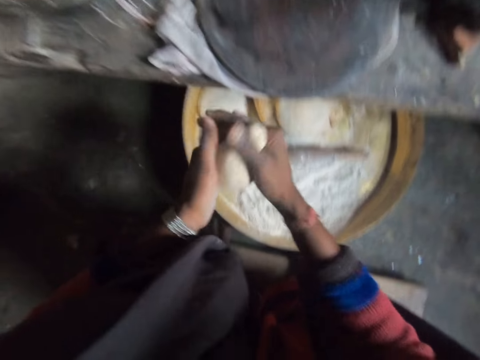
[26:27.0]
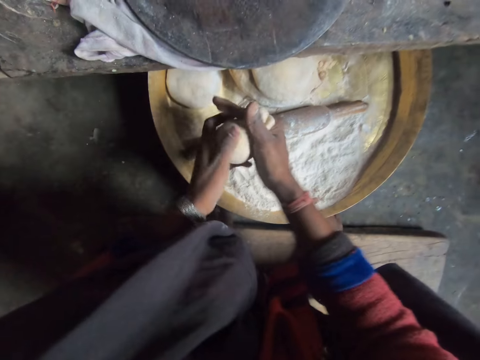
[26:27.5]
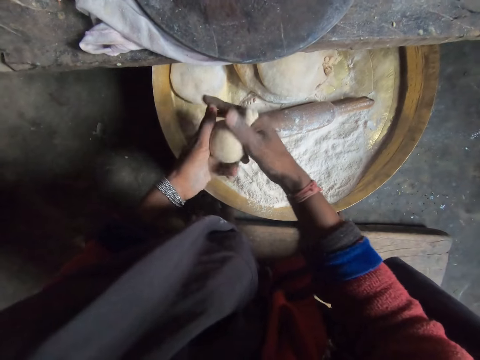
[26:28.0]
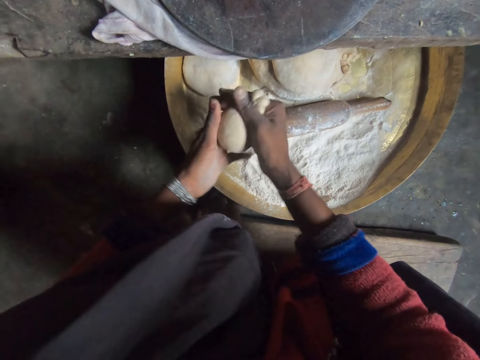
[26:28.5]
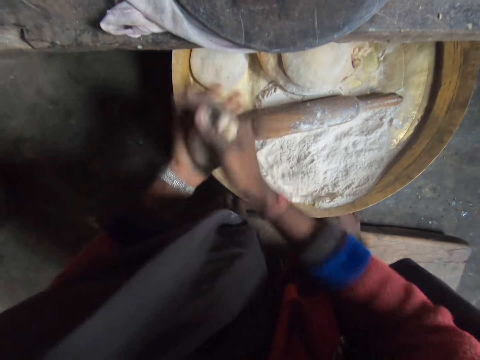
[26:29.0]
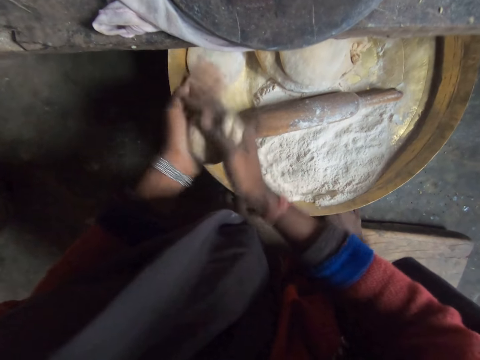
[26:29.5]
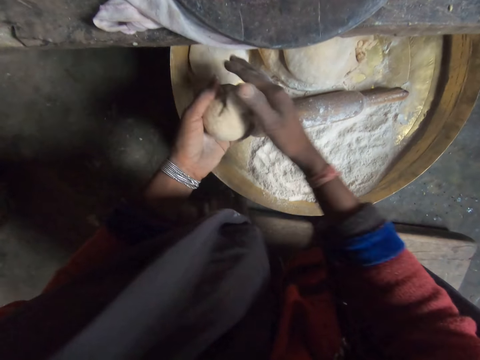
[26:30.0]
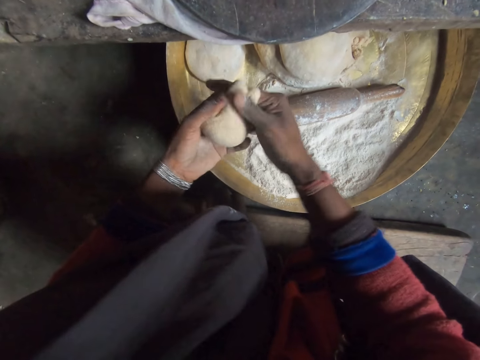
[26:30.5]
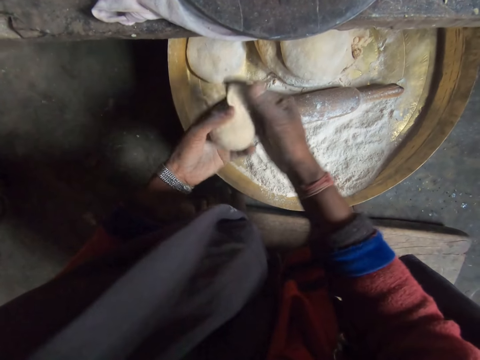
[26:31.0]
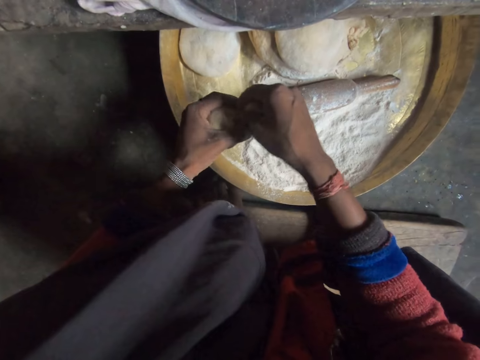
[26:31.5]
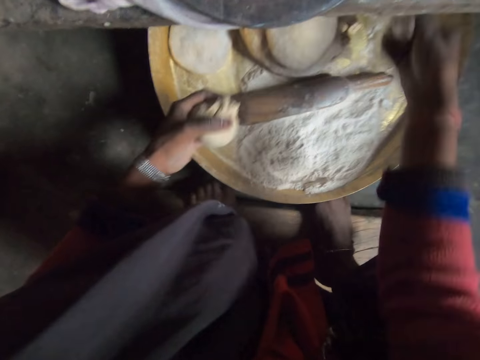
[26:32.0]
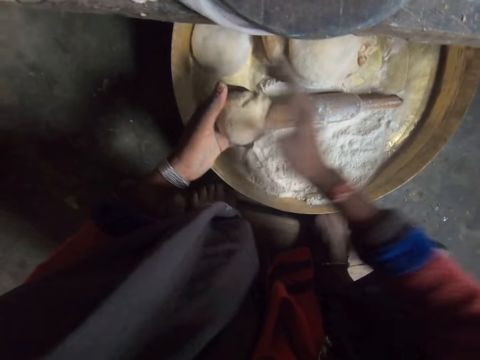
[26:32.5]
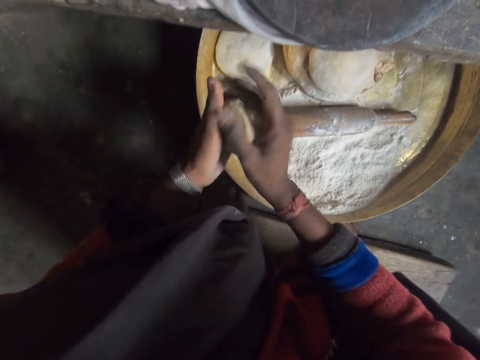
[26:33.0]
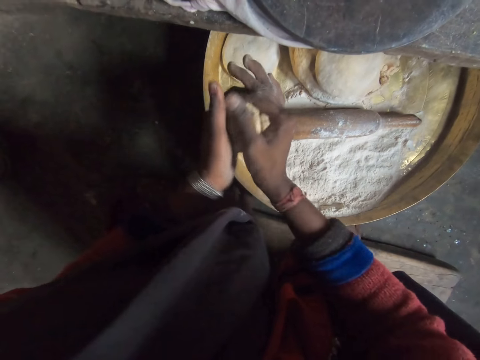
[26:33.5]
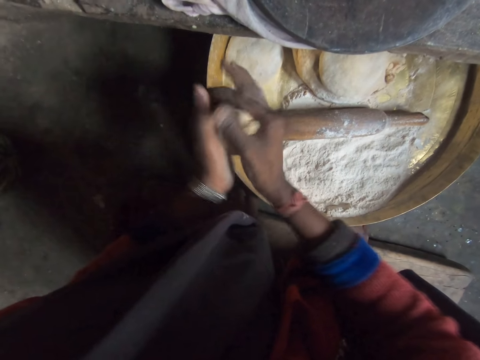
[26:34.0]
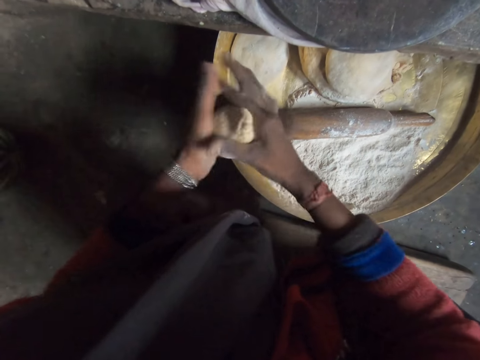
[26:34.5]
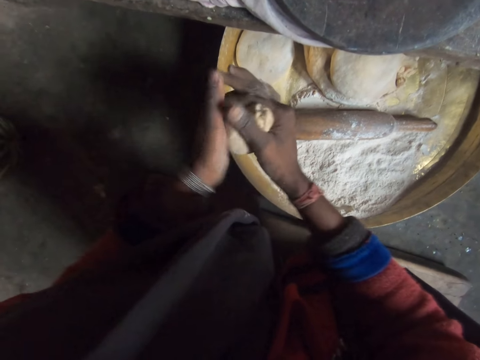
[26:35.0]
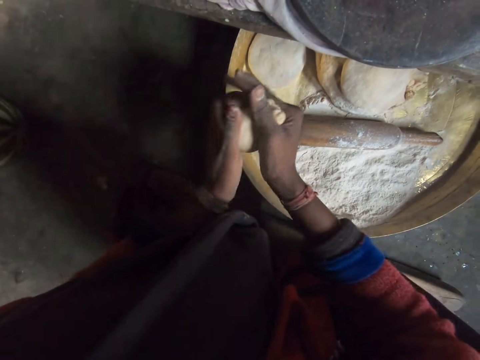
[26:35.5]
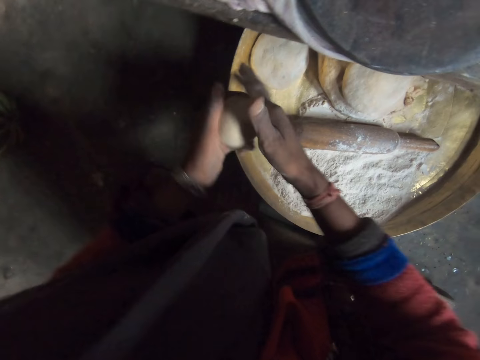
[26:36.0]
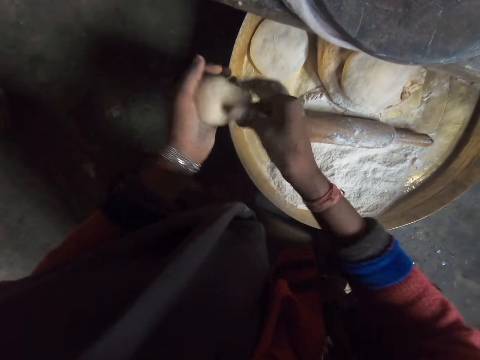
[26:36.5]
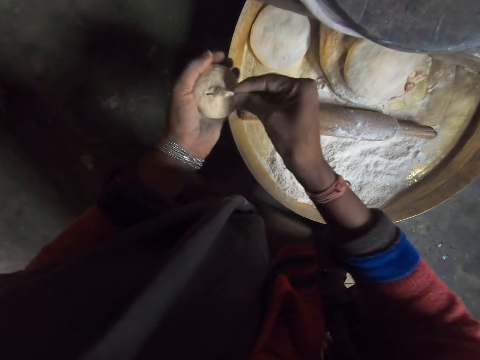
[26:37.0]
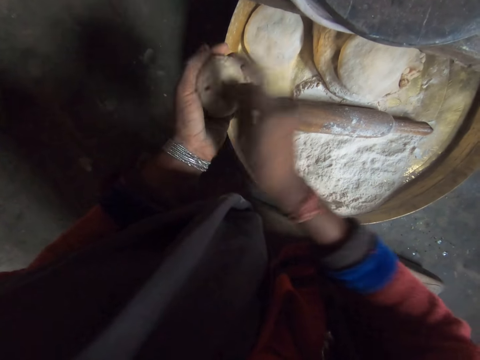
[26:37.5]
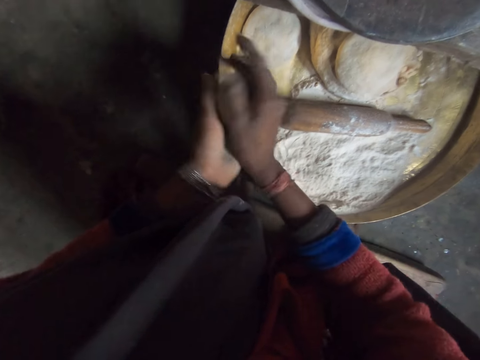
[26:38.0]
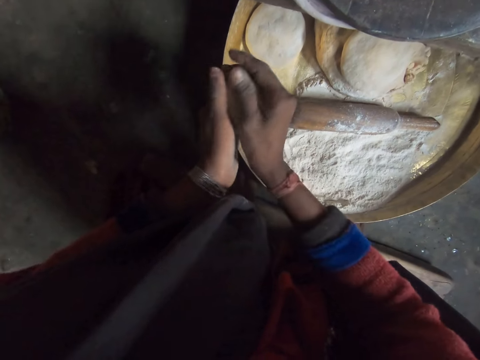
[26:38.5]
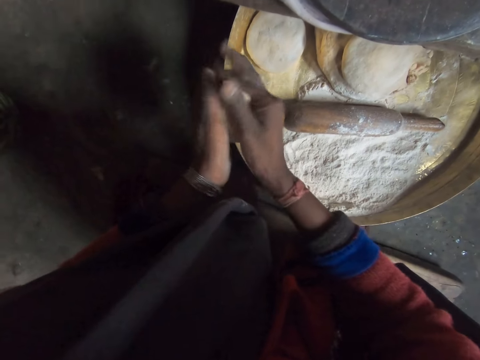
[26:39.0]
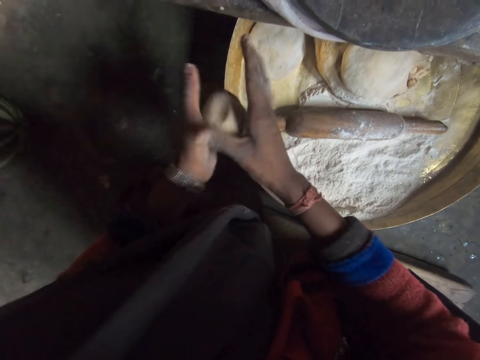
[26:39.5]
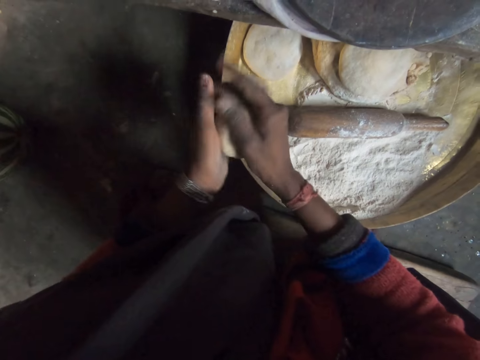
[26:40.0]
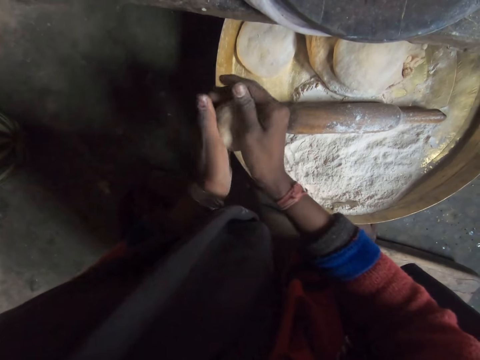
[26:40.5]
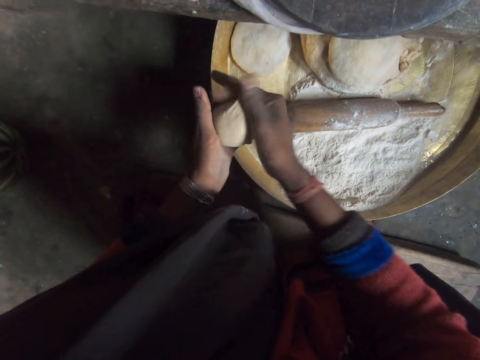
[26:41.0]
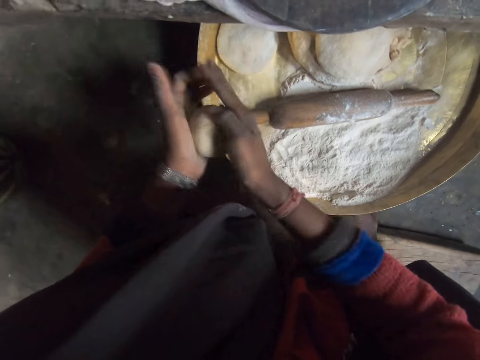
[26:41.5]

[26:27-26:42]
The camera wearer kneads the dough. They roll the dough. They cut the dough. They place the small piece of dough on the pile of dough. They knead the dough.

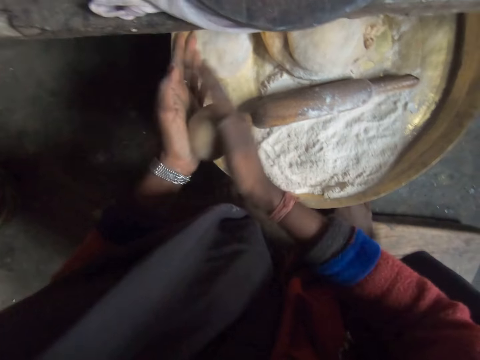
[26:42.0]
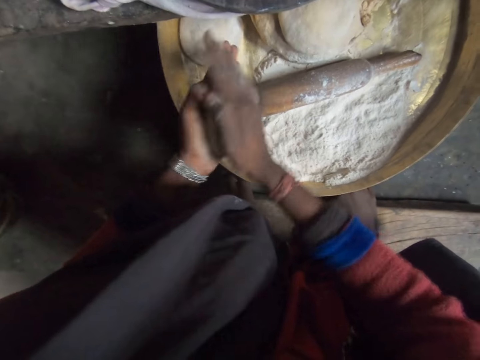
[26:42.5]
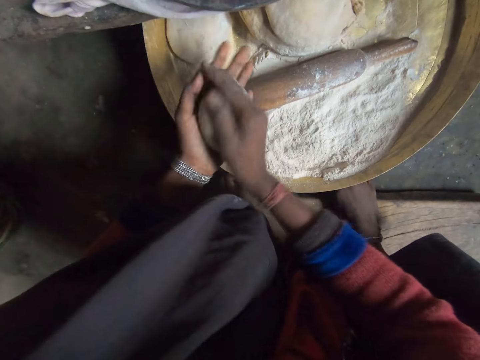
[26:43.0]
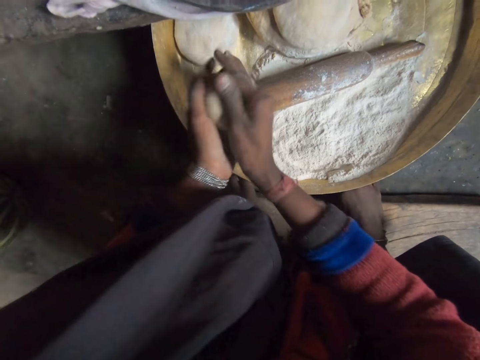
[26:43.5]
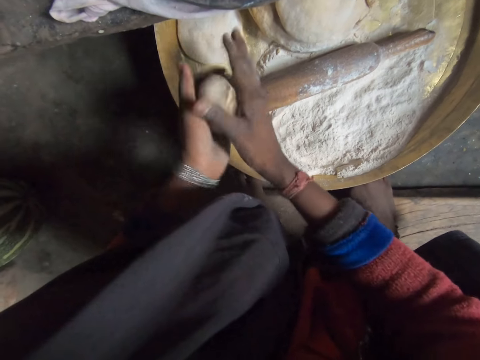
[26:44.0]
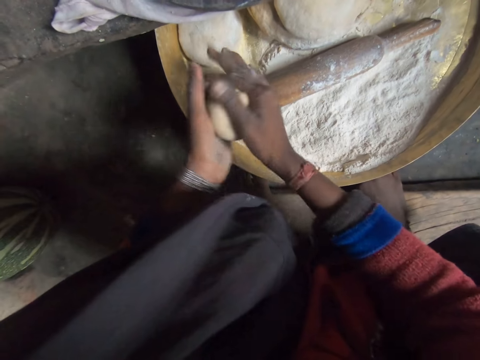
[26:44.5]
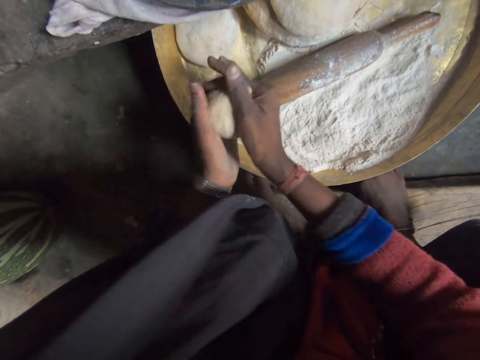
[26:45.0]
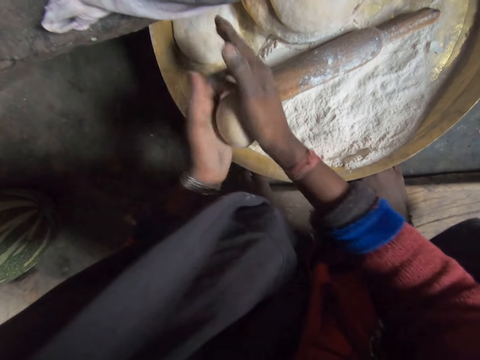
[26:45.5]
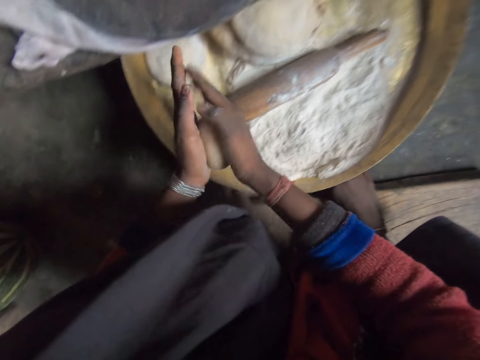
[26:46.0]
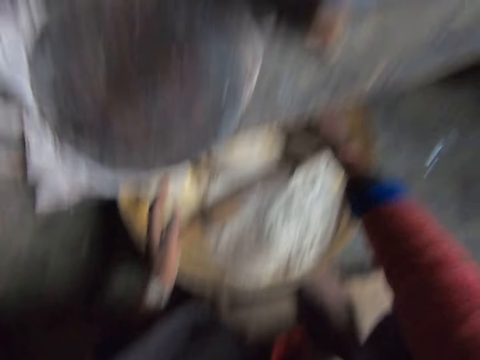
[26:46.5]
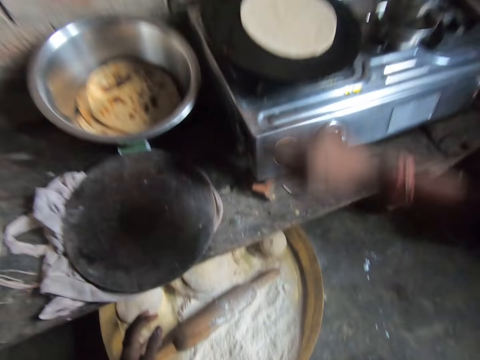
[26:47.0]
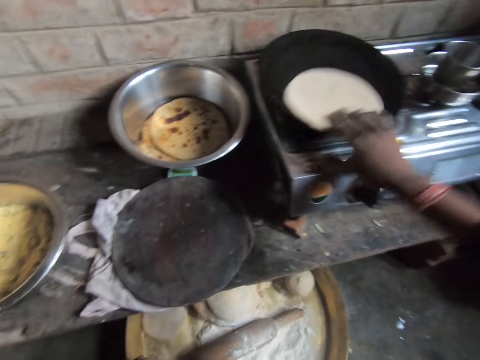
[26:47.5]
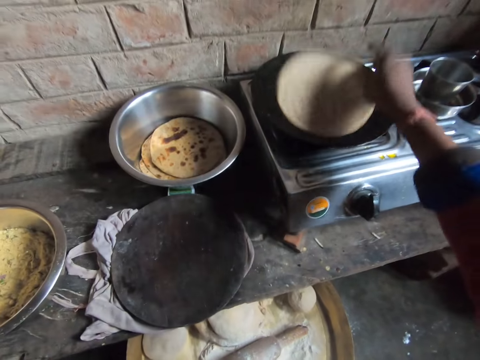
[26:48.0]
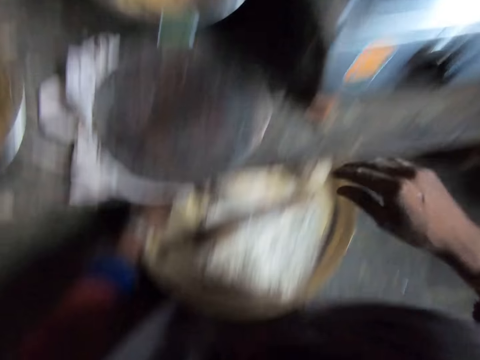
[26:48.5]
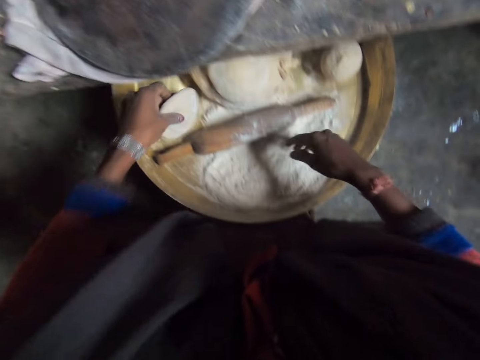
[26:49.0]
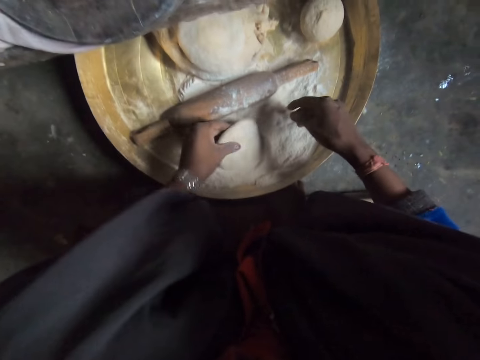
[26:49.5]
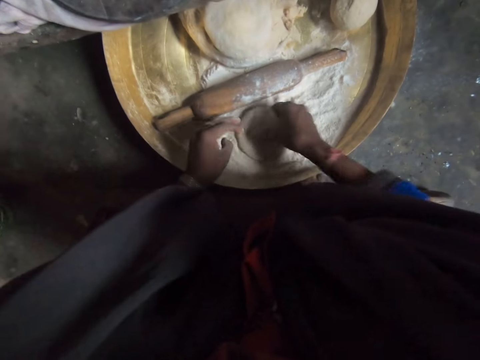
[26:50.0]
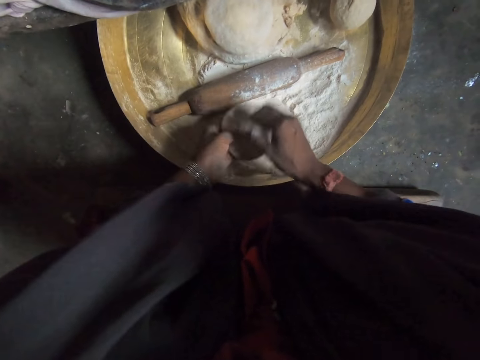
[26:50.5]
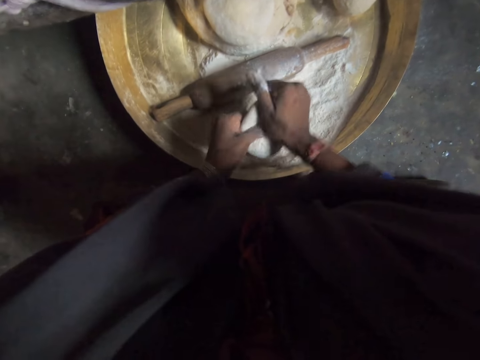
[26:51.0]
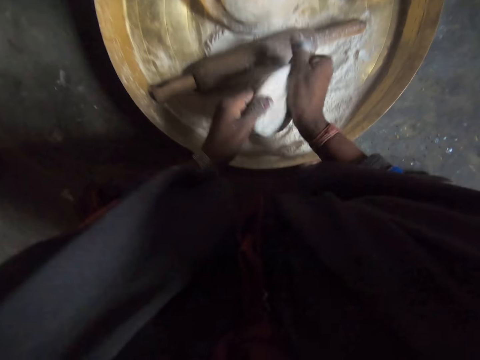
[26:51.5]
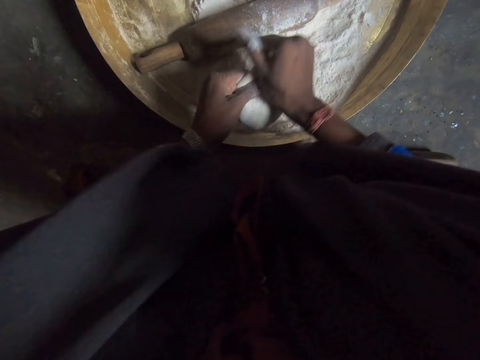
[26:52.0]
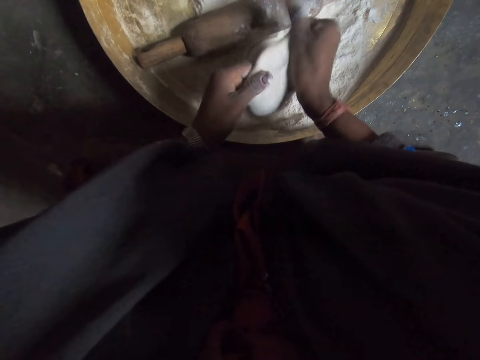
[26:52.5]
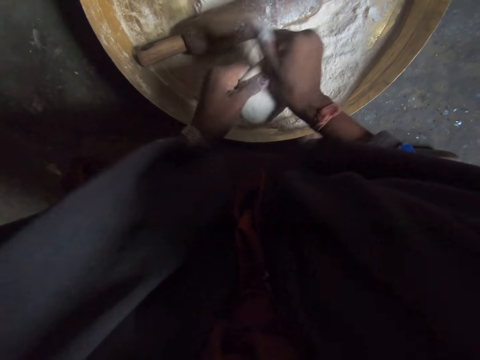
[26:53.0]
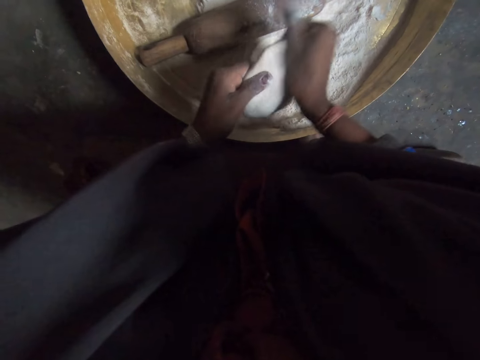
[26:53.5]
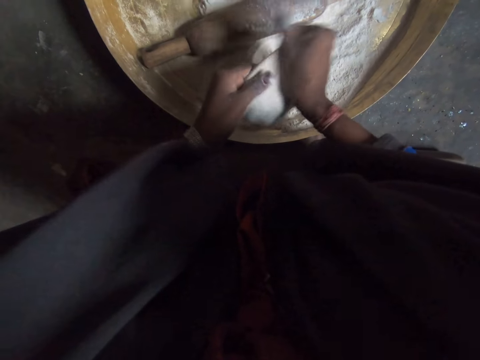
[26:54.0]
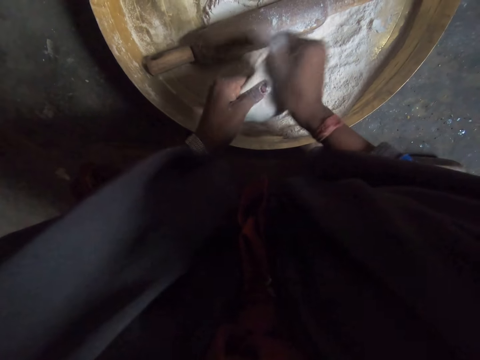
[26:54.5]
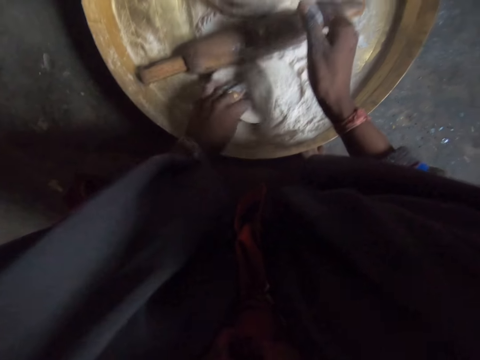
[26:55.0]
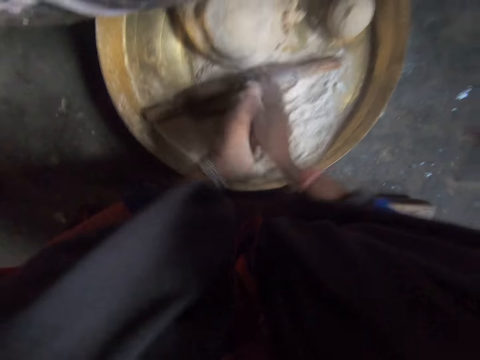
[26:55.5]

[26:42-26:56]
The camera wearer drops the dough. She puts the dough on the pan. She flips the dough on the pan. She takes dough with her left hand. She kneads the dough. She dips the dough in the flour. She rolls the dough.
